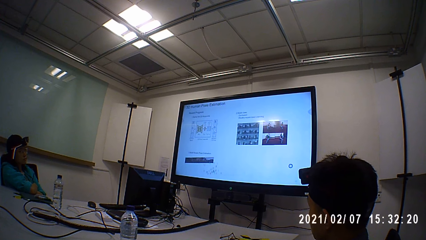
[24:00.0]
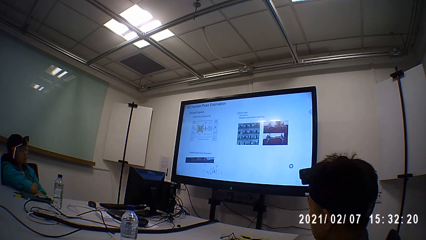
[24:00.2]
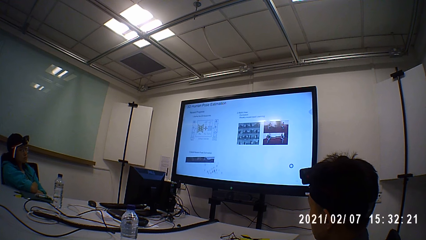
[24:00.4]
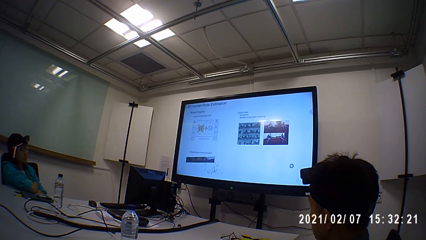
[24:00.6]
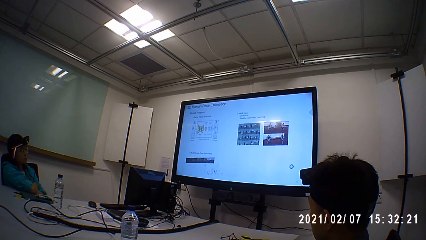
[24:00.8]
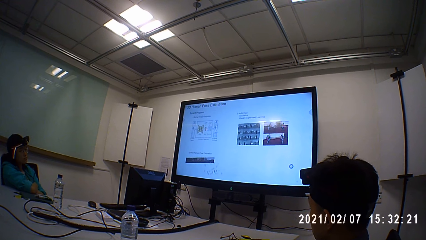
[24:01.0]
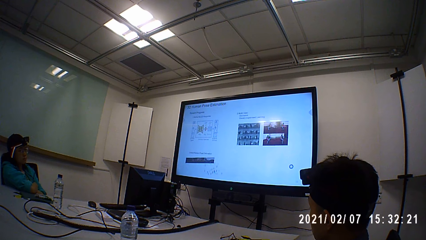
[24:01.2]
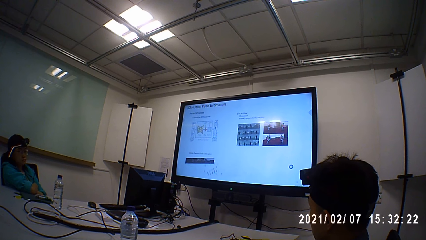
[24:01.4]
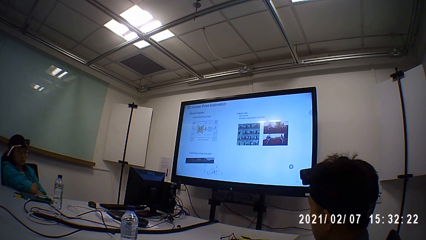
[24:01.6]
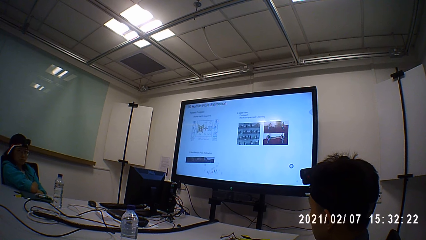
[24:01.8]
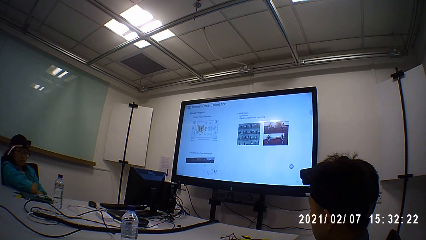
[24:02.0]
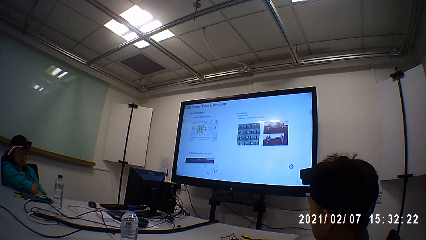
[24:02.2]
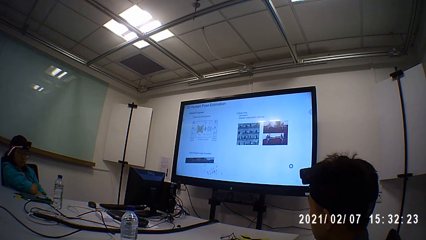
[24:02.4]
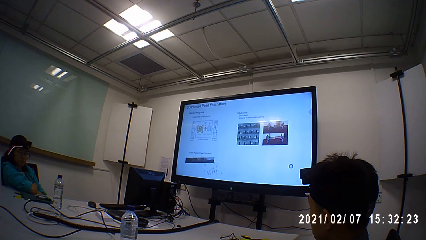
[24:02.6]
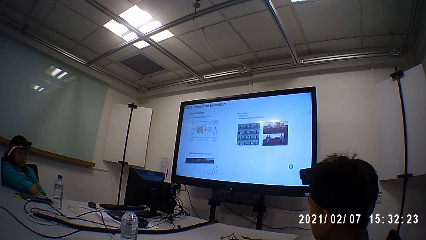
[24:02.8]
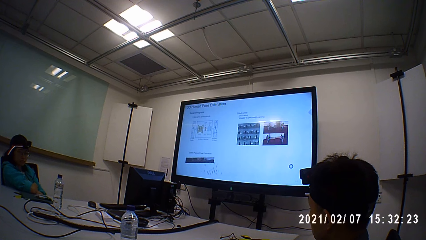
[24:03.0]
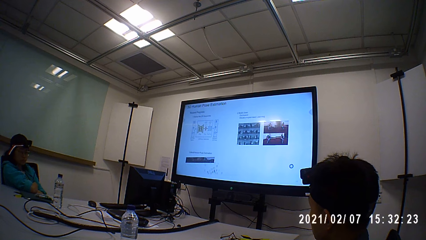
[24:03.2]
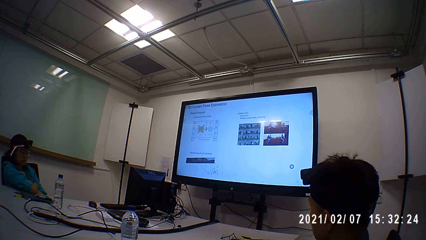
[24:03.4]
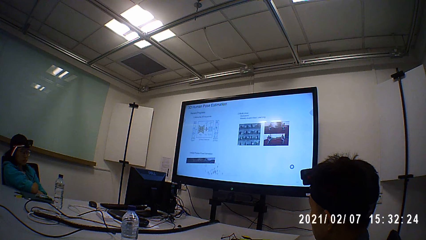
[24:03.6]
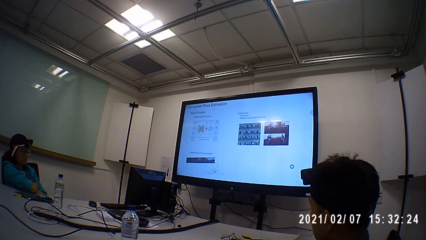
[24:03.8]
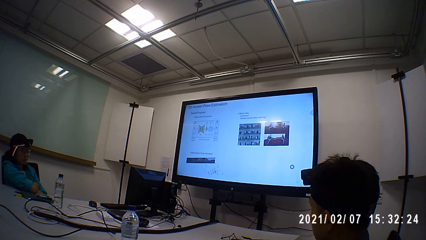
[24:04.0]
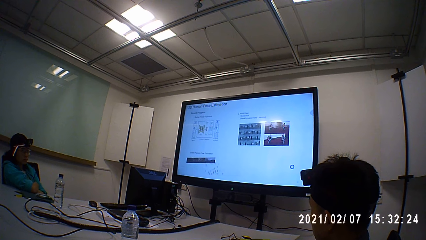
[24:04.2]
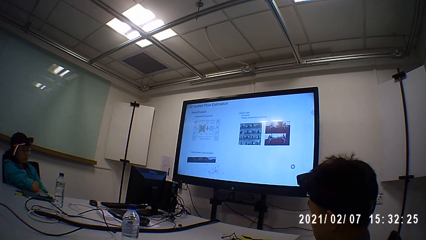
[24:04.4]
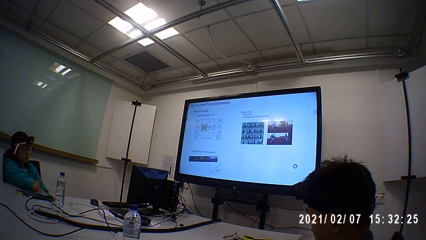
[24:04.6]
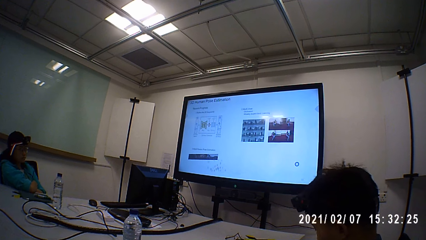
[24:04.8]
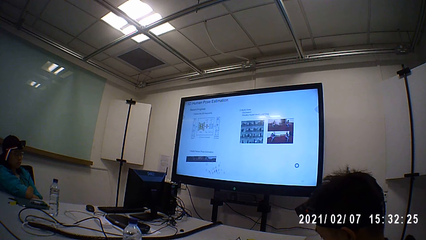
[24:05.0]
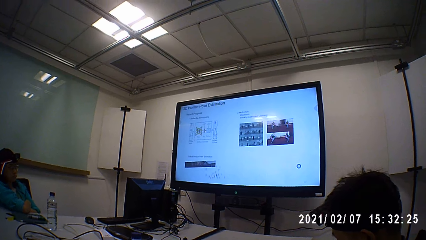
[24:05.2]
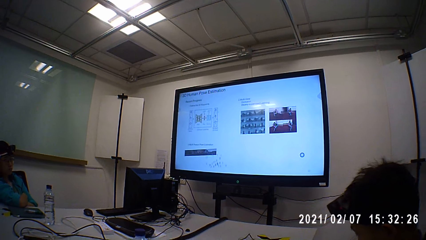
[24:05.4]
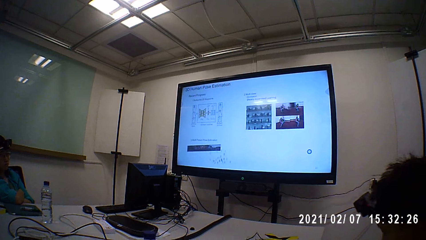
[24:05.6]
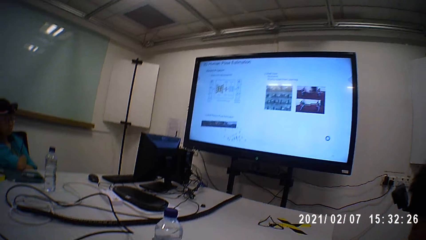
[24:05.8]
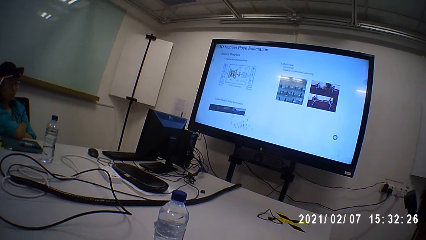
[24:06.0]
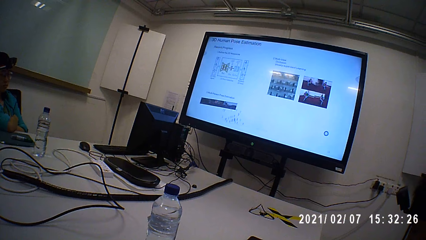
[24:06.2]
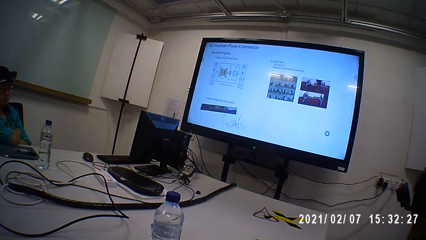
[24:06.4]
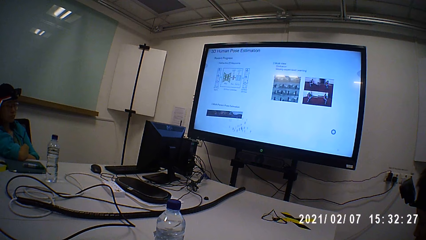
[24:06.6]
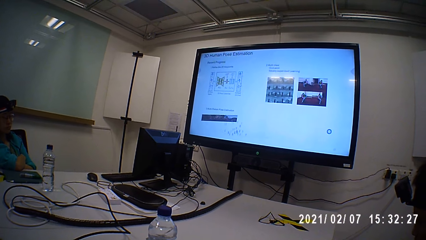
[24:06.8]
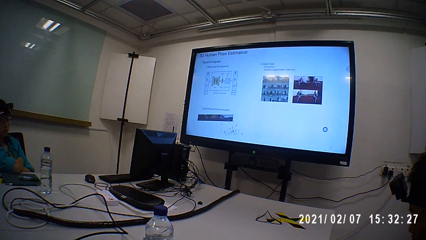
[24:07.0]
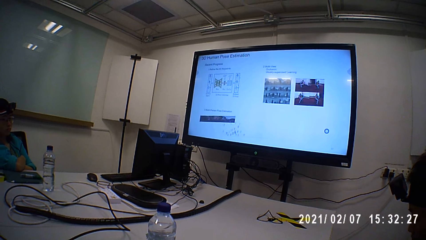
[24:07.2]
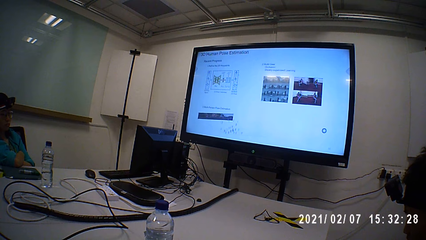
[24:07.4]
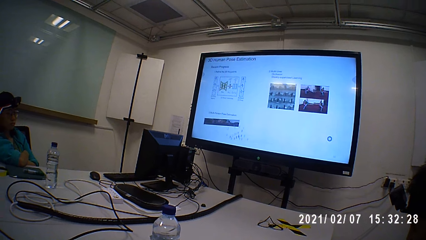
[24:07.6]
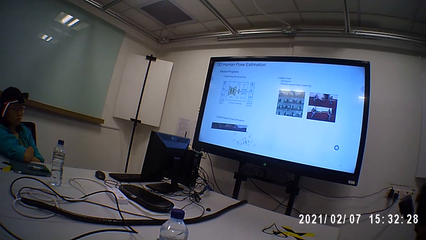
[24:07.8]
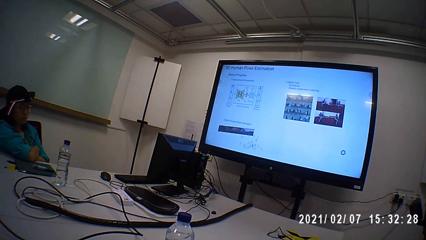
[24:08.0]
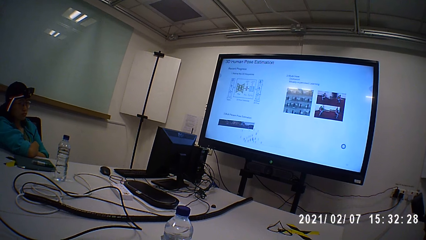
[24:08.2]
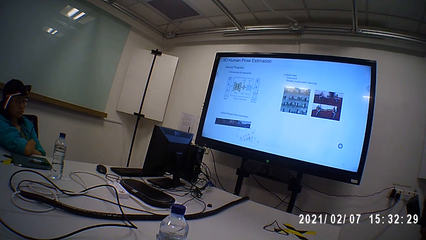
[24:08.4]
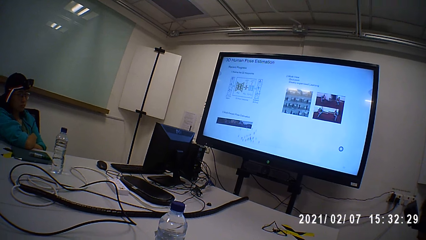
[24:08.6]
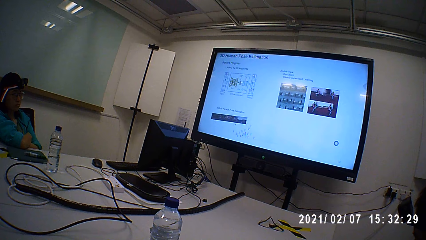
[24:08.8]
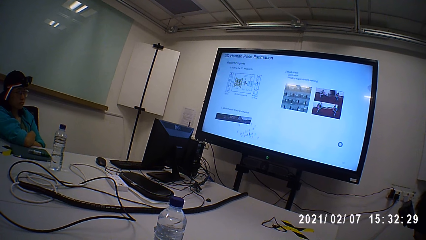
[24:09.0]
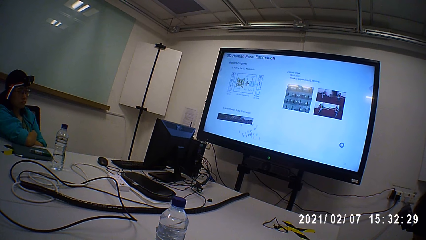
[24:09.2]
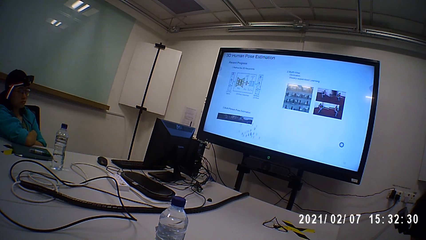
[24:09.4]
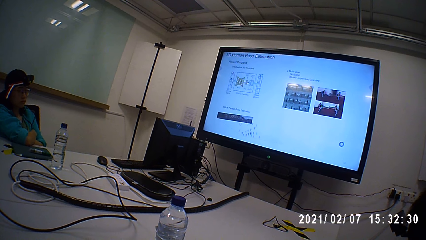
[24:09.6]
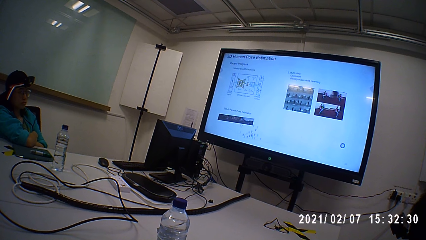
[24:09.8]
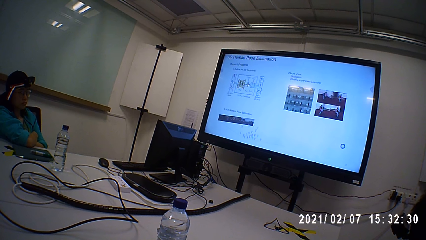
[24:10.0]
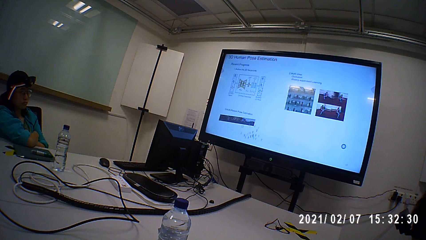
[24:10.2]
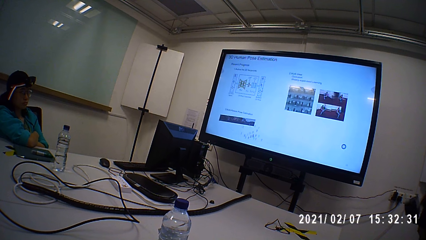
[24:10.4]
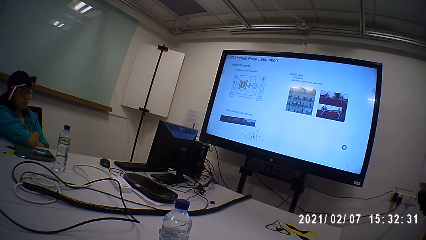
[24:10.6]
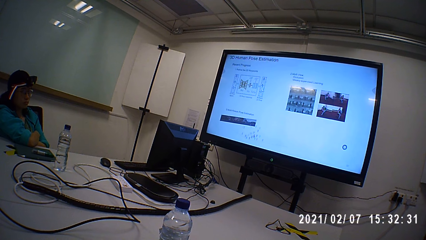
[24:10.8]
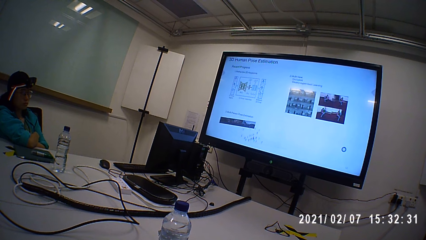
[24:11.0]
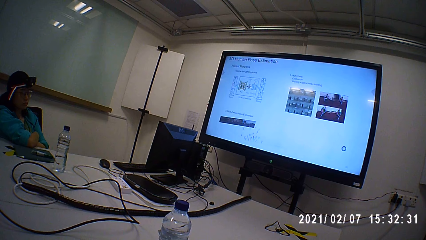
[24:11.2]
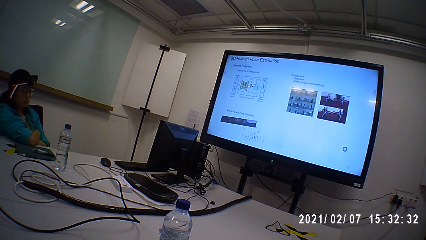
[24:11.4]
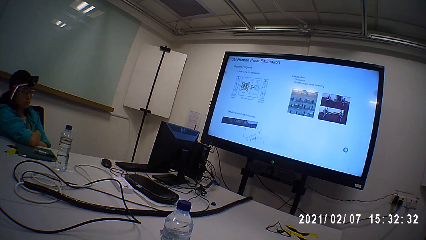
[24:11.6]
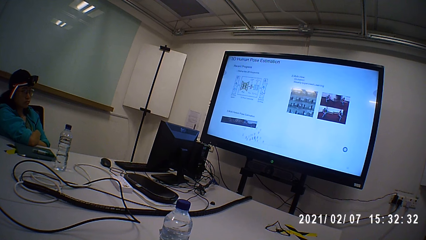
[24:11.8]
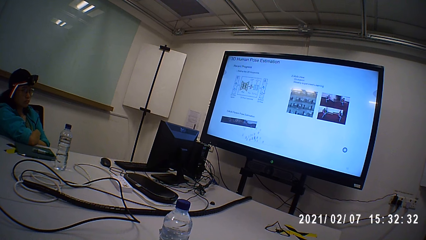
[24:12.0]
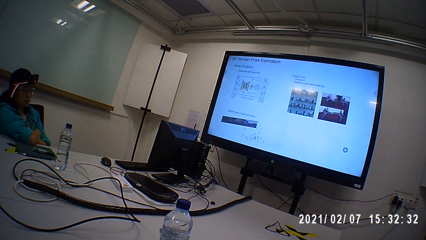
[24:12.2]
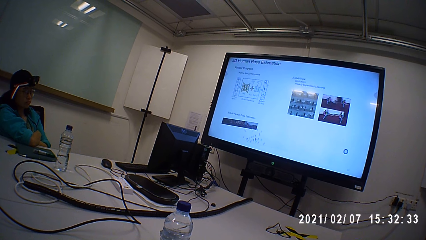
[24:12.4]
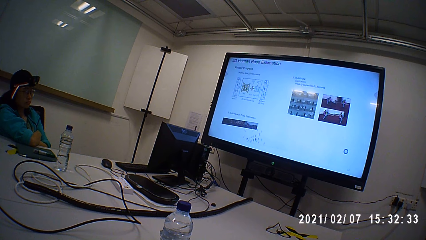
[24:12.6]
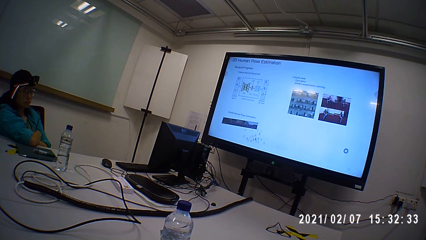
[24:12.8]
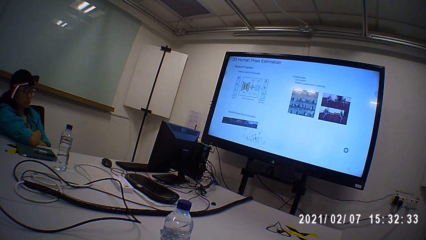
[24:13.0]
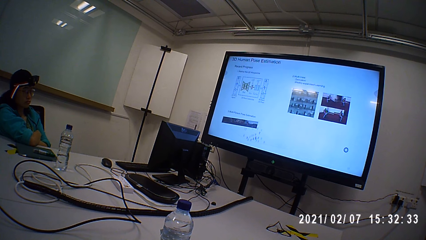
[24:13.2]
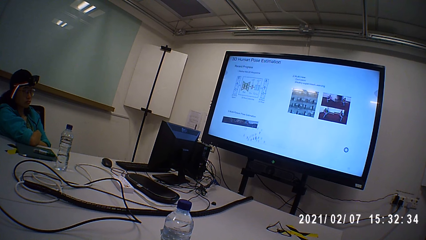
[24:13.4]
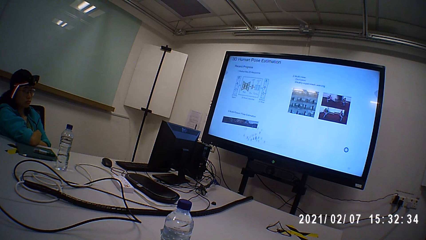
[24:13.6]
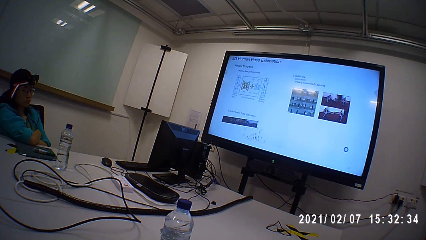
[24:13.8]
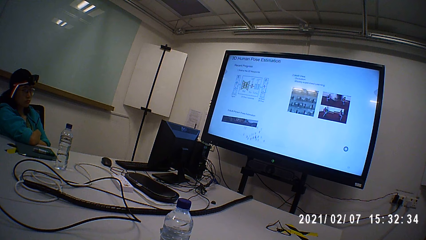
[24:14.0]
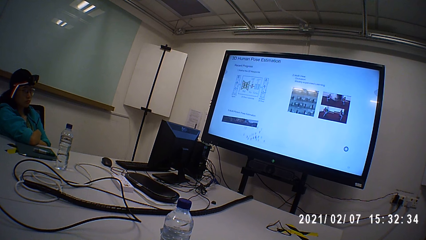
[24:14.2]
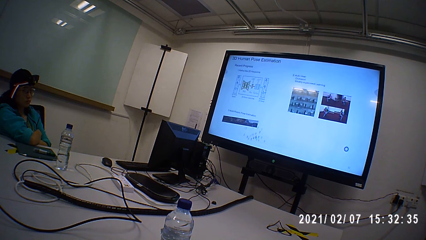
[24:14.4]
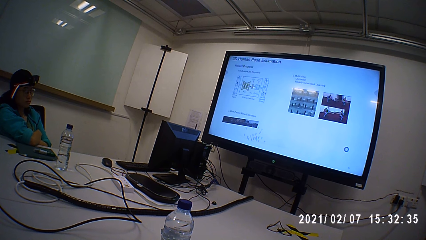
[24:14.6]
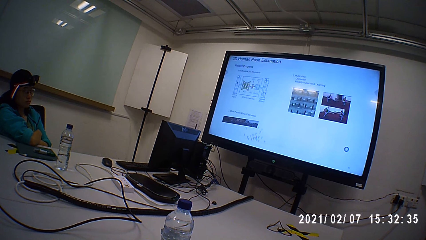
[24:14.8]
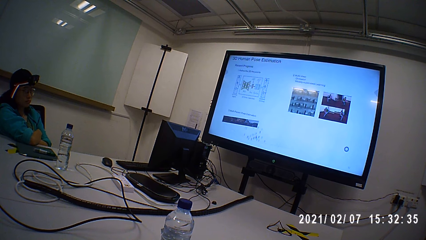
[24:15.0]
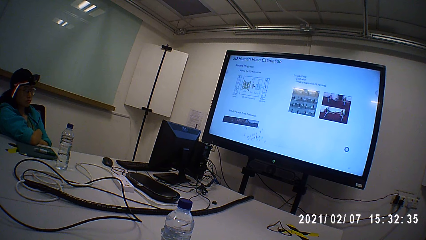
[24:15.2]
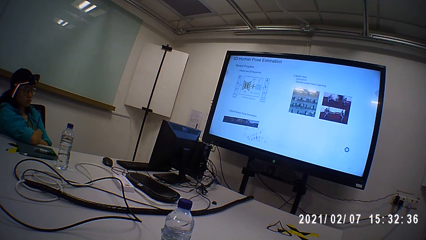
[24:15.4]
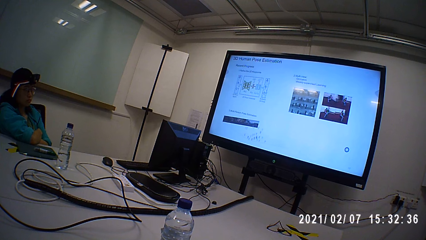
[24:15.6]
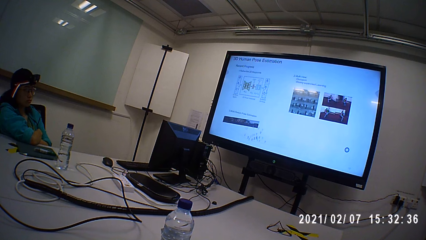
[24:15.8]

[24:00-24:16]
The camera wearer stares at the screen on the wall. They operate a desktop.
